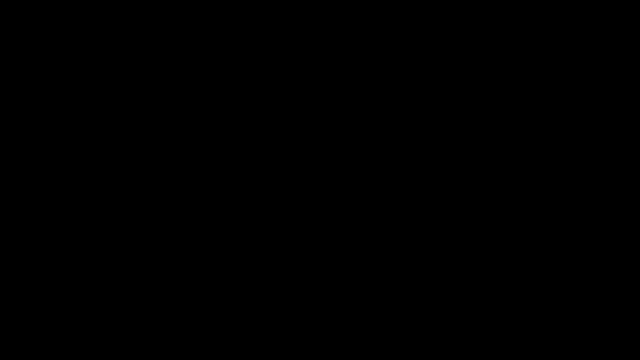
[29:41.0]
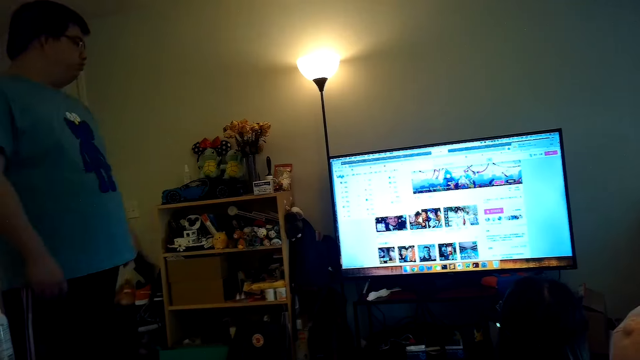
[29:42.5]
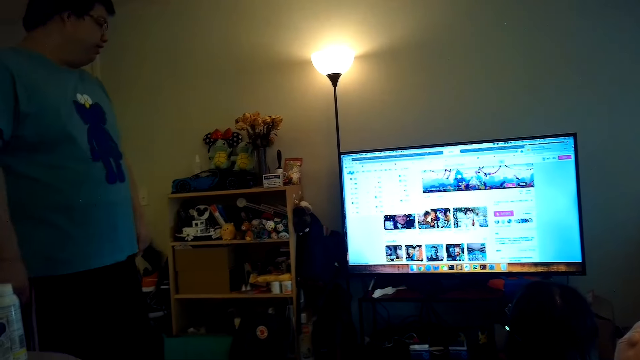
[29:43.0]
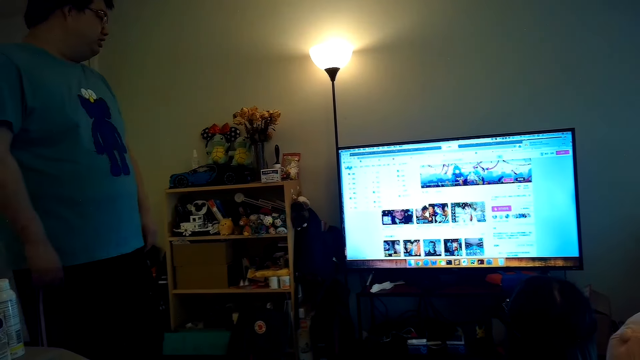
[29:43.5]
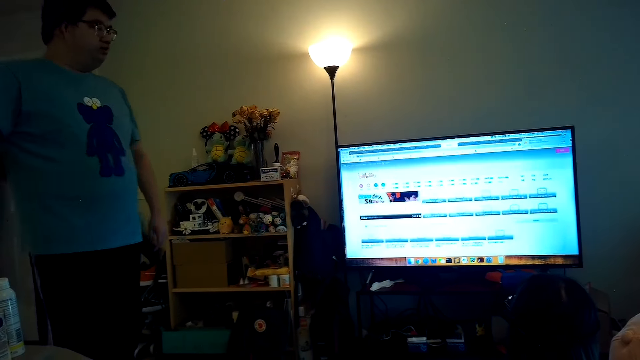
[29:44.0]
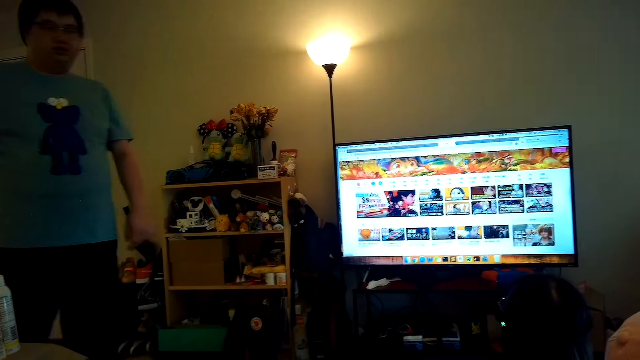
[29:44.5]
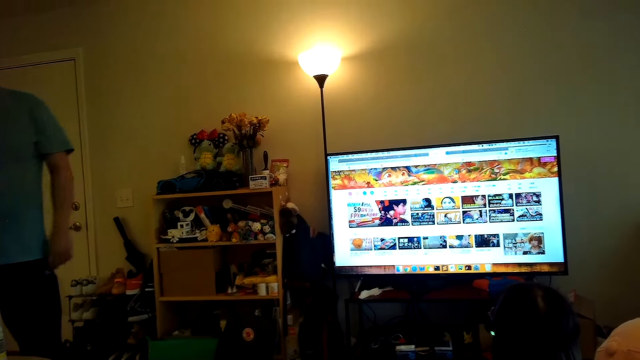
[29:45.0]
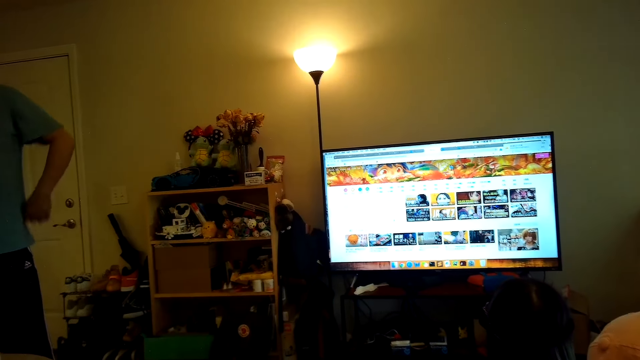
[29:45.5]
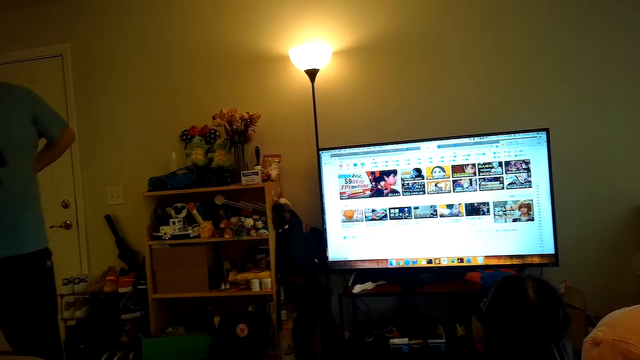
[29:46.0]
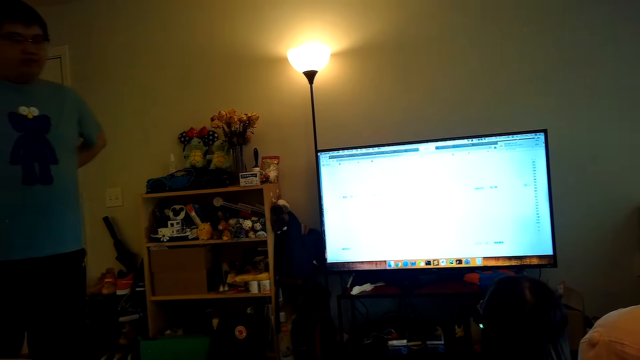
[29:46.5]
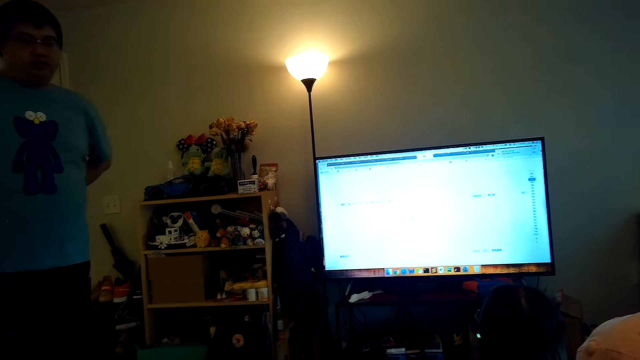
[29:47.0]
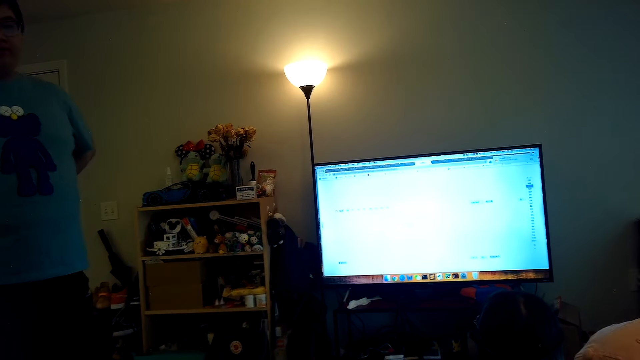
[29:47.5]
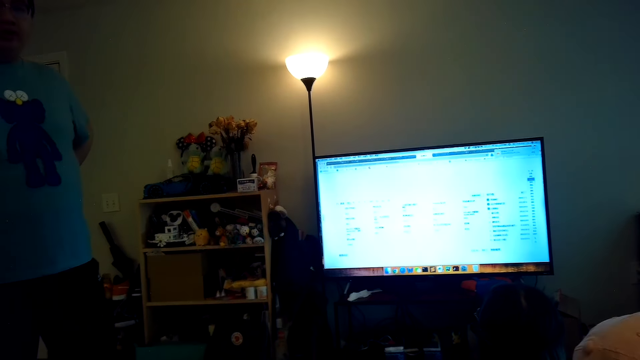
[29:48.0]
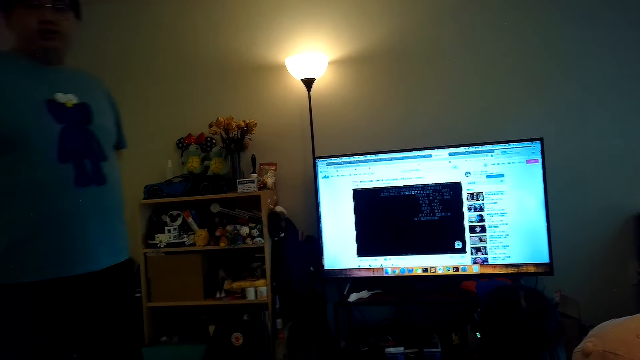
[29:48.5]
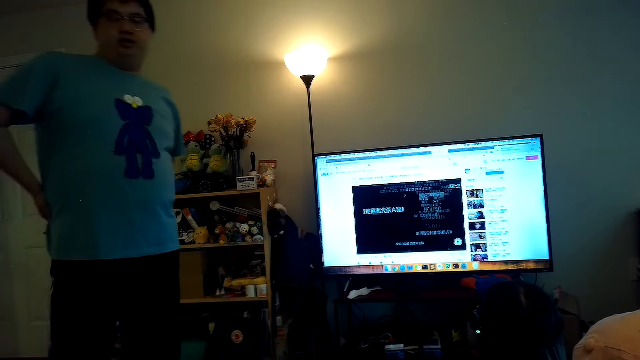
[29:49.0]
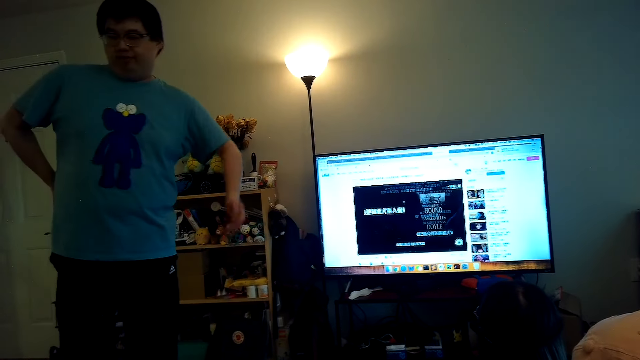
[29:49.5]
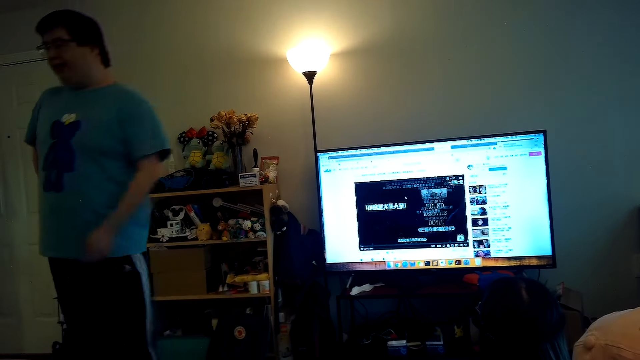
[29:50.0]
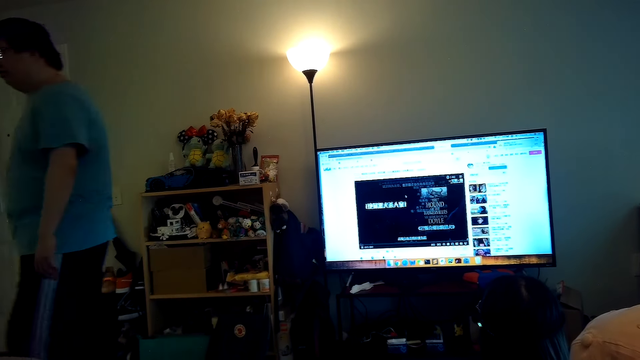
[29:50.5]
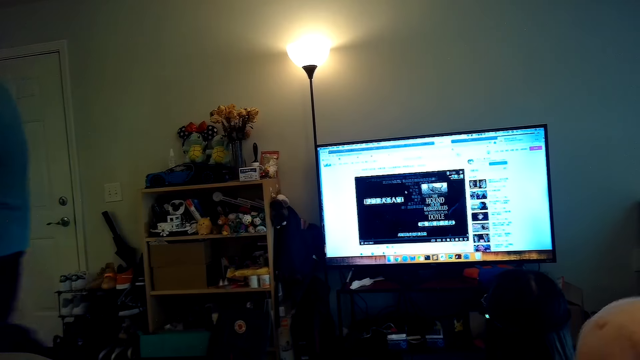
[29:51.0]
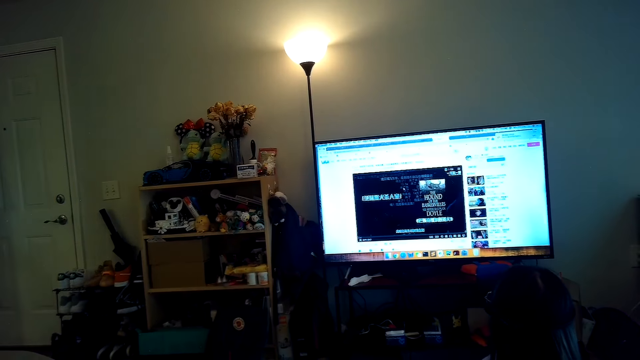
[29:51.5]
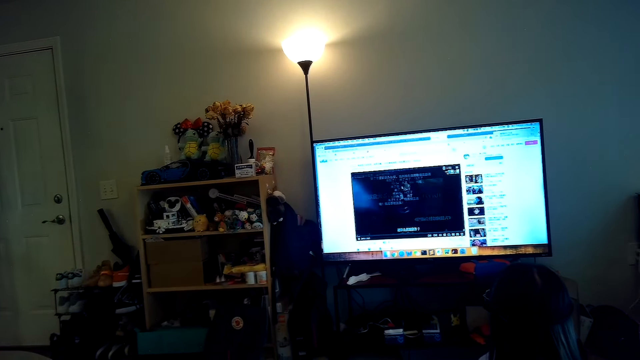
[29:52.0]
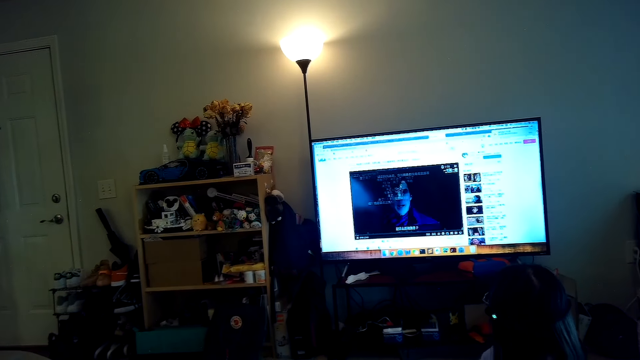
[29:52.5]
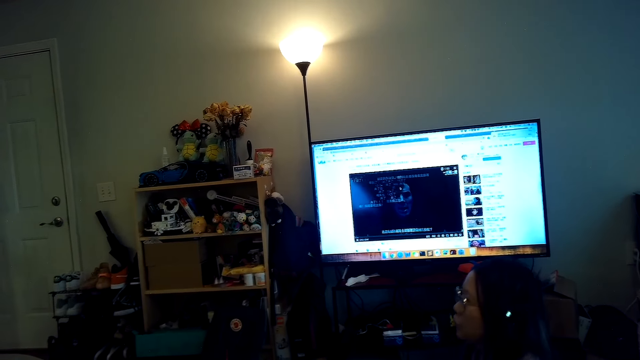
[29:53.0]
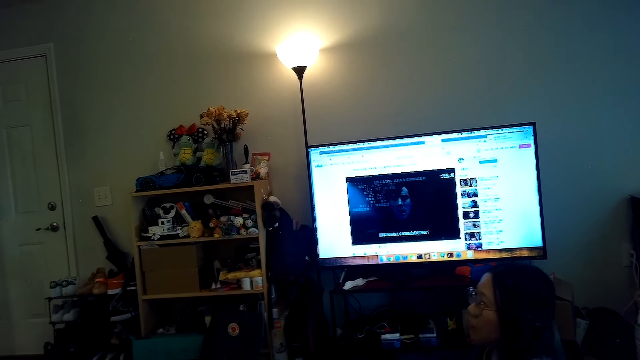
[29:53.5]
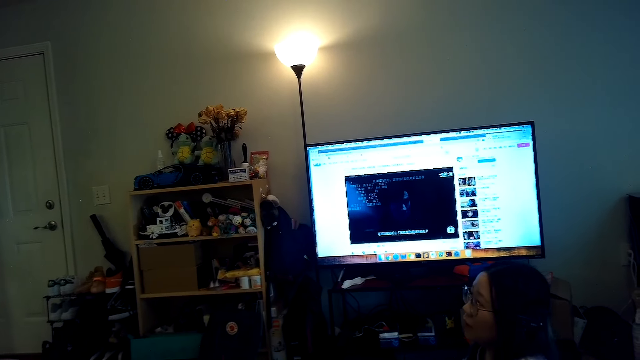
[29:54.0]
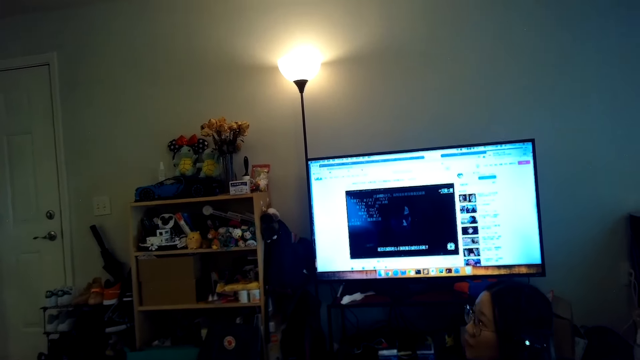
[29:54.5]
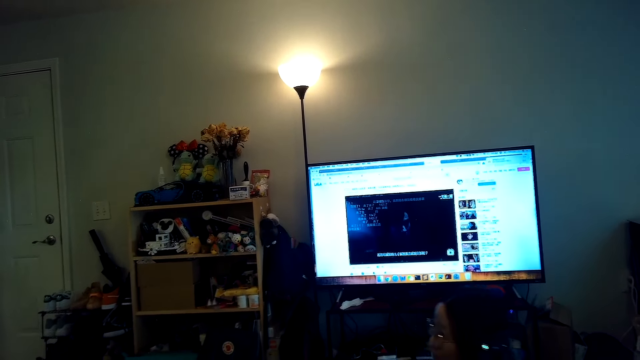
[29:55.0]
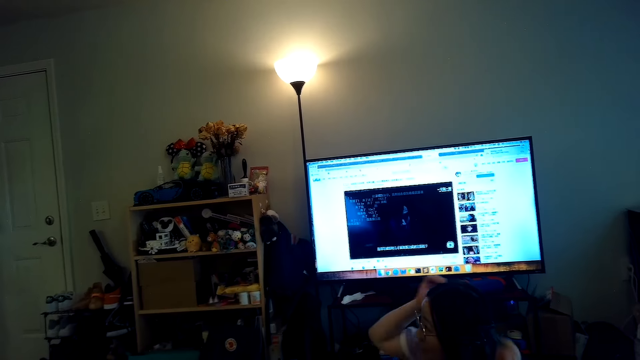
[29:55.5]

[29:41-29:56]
A person walks away.

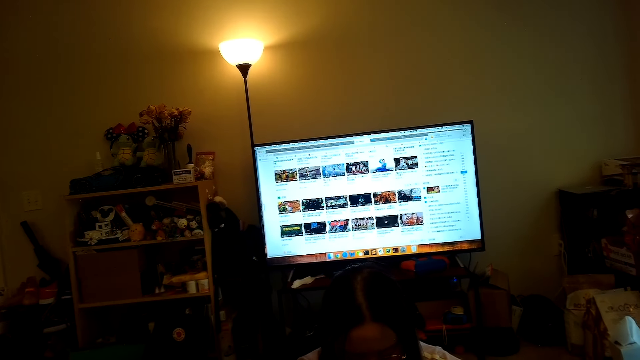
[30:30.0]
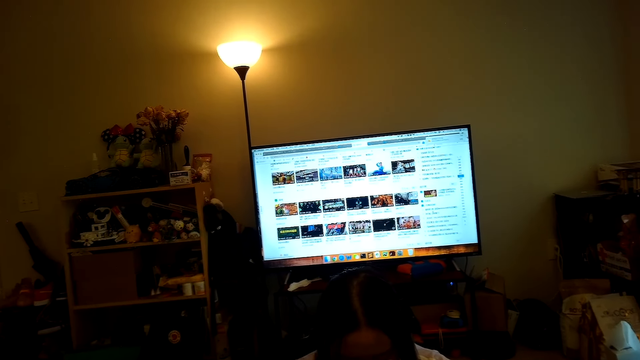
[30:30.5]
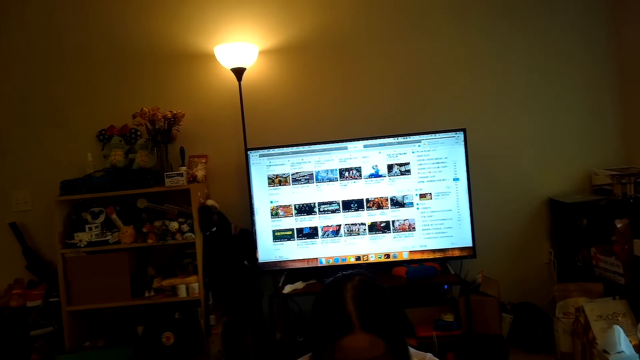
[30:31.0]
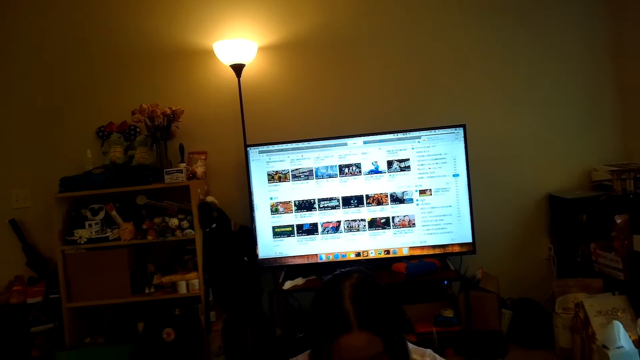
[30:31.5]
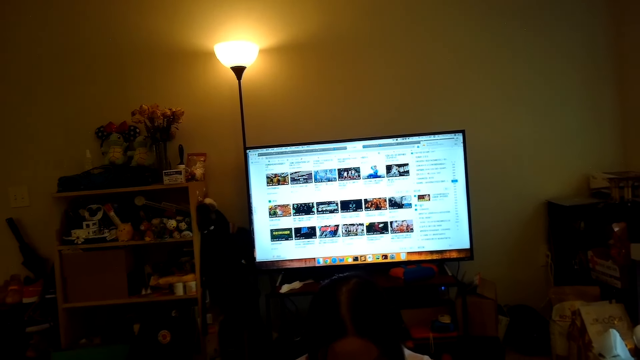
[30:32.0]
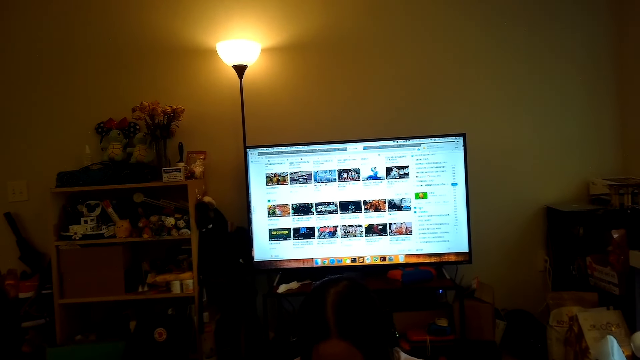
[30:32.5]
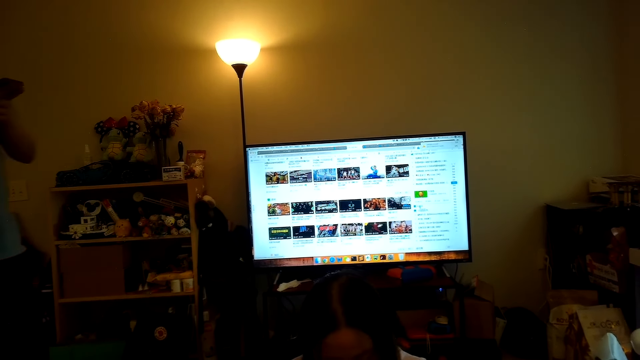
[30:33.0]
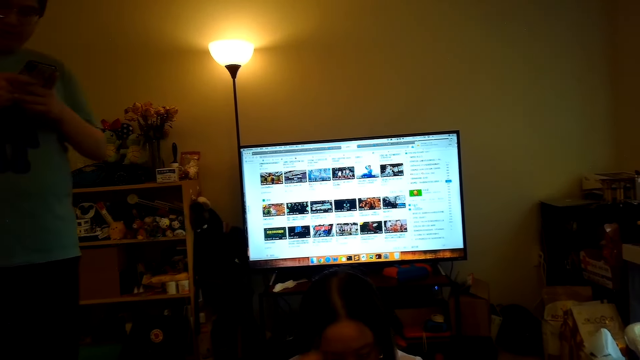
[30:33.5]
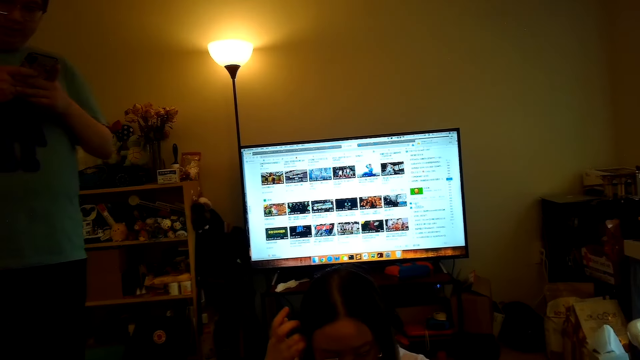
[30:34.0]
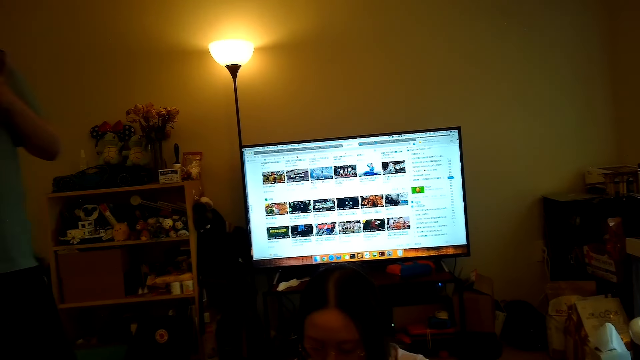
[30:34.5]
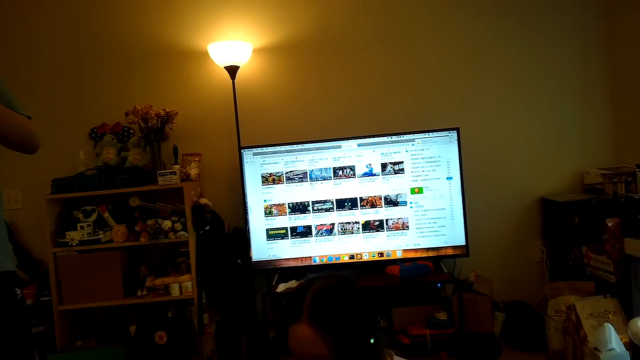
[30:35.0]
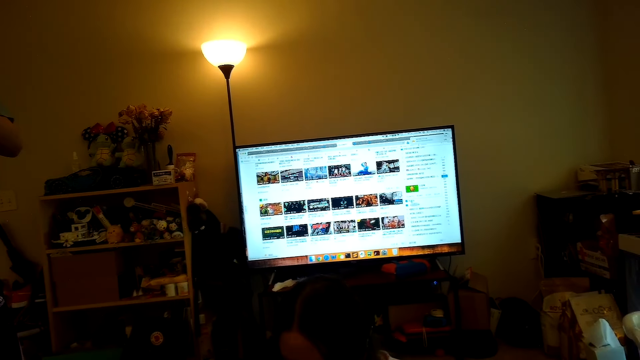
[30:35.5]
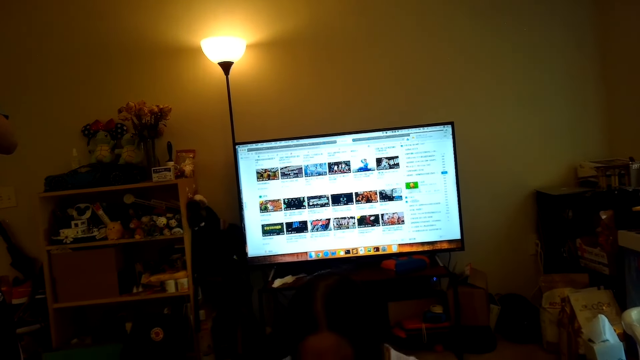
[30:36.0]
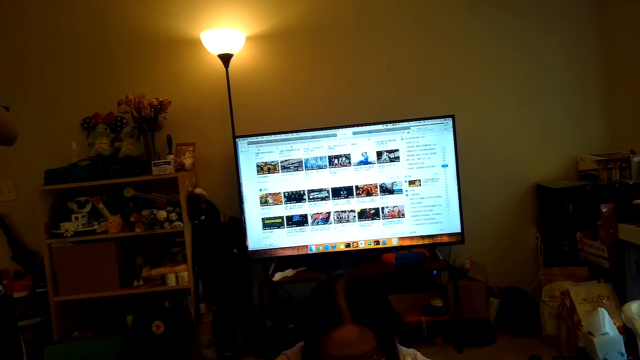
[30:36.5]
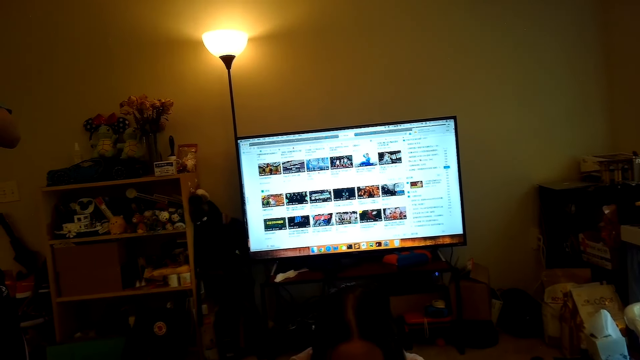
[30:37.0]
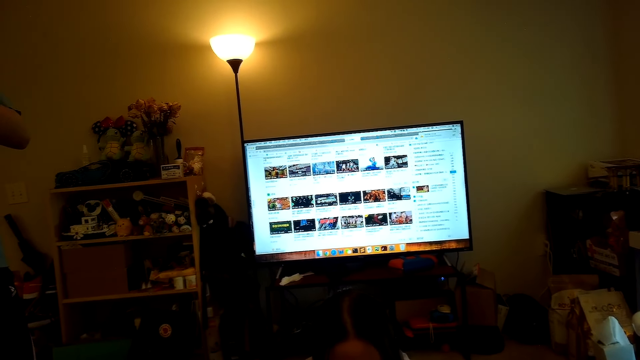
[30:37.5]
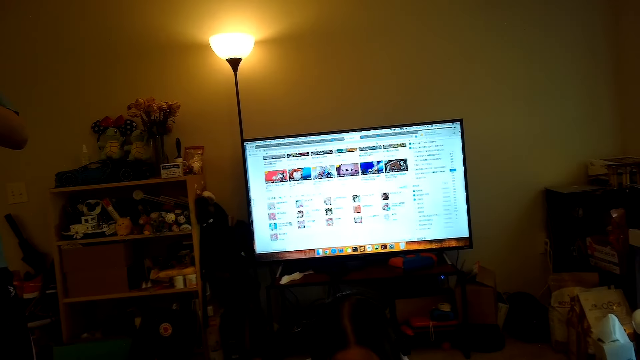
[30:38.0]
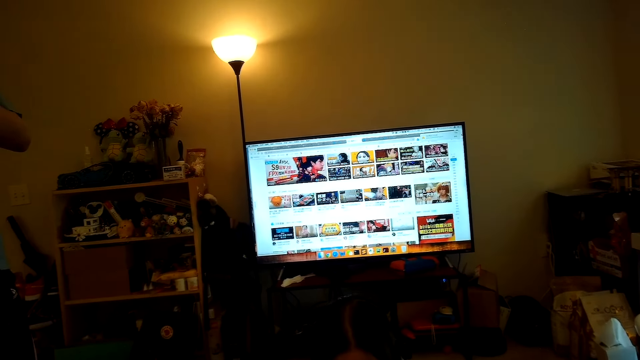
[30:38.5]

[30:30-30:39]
The camera wearer looks at the TV. A person holds a phone.
